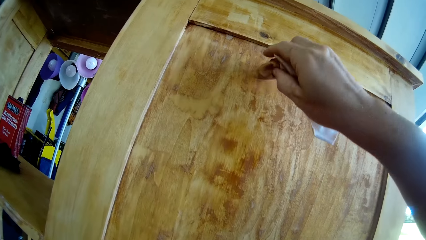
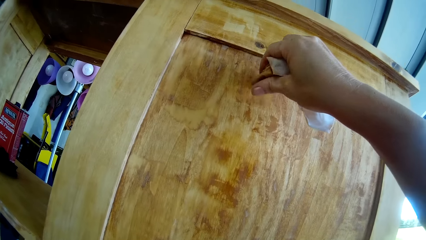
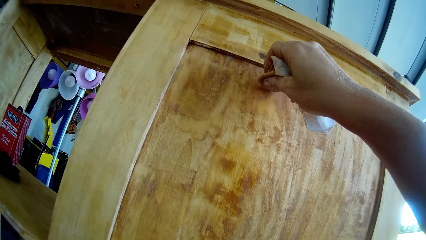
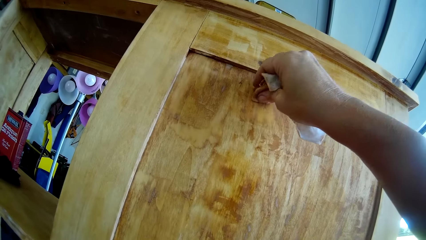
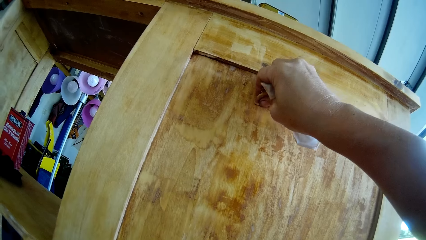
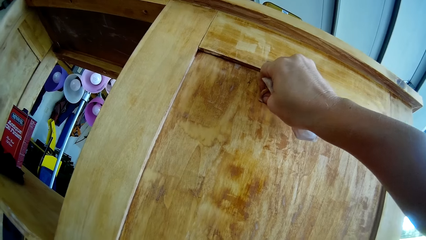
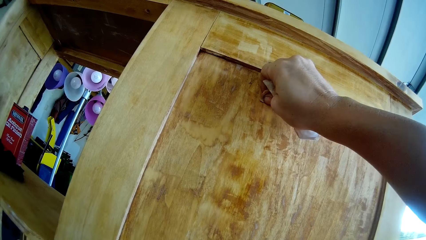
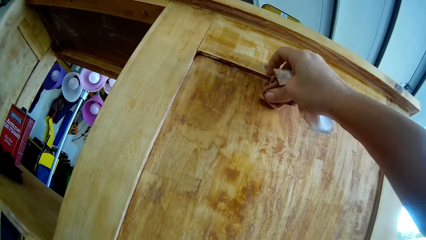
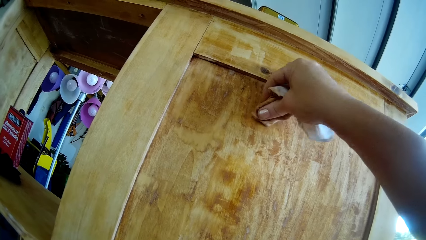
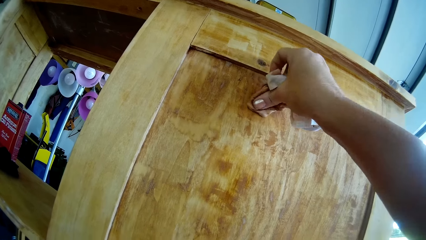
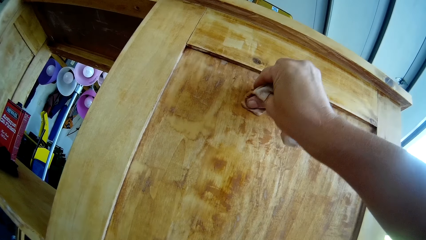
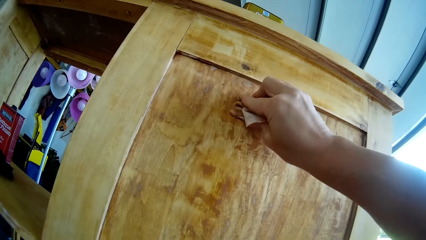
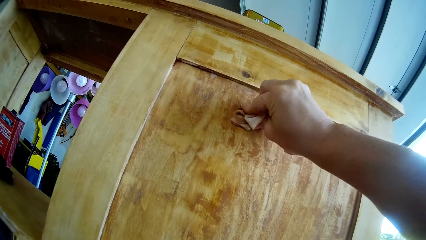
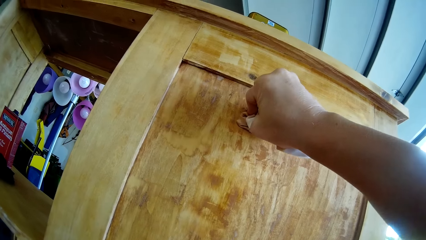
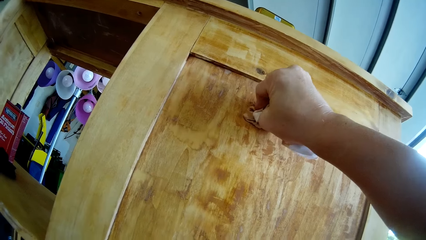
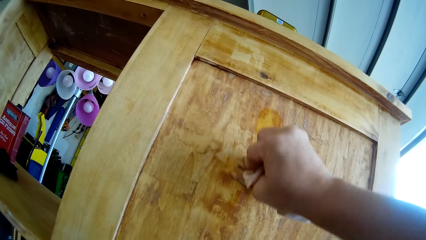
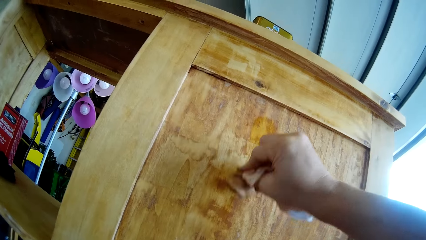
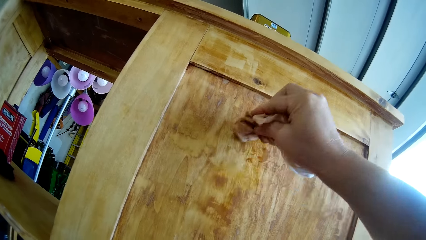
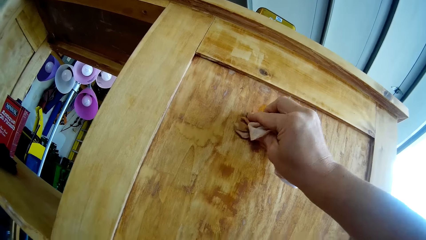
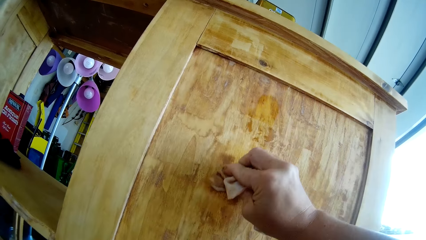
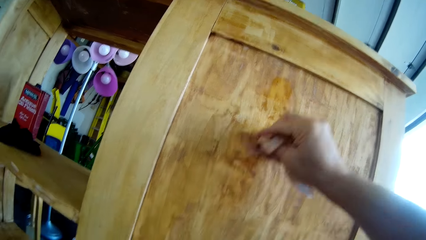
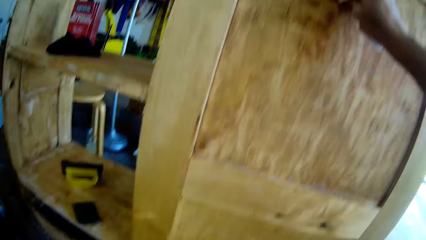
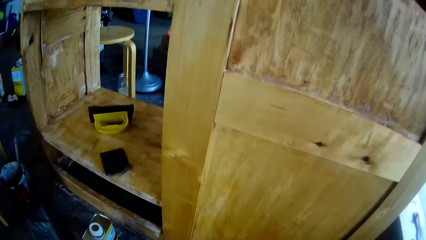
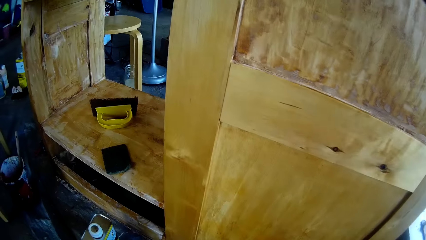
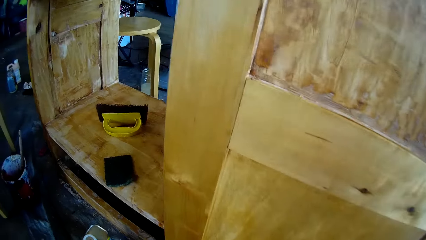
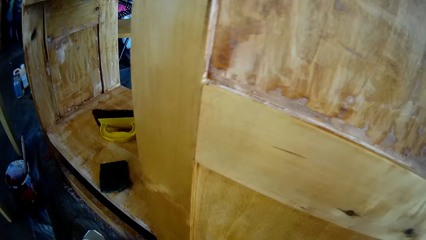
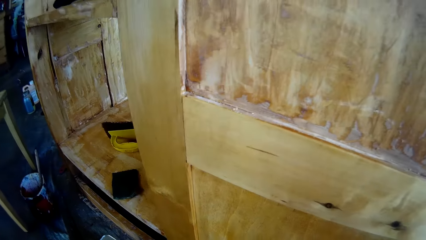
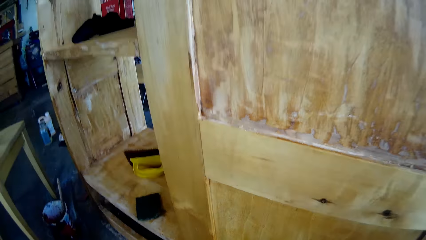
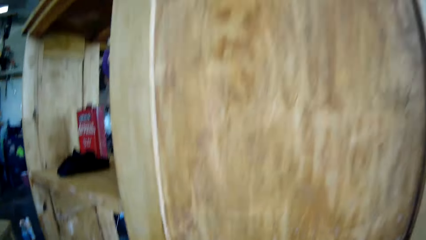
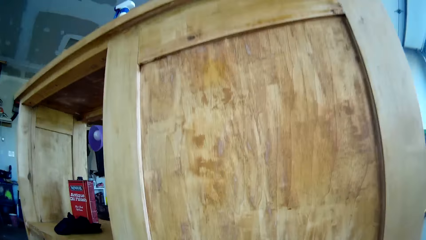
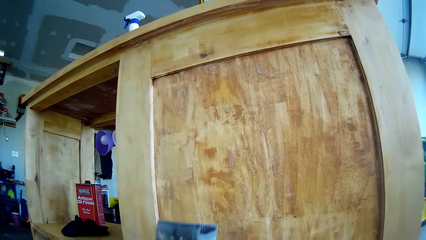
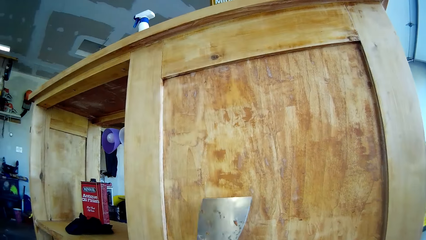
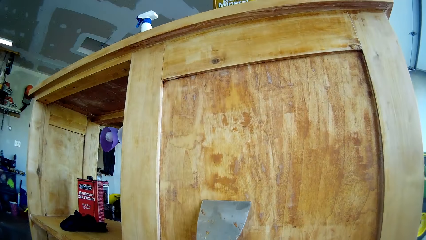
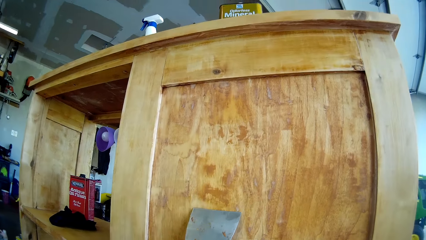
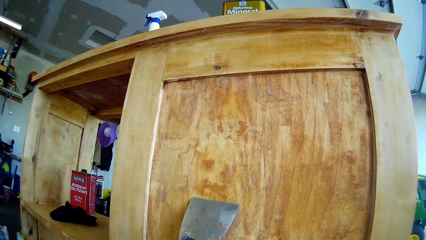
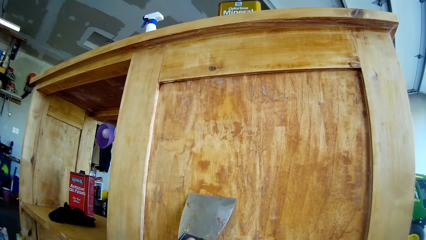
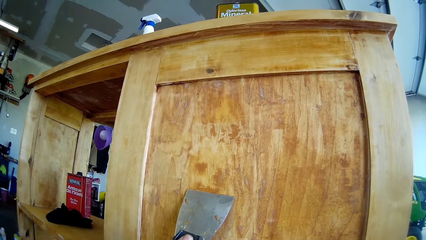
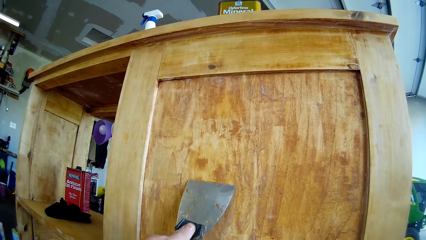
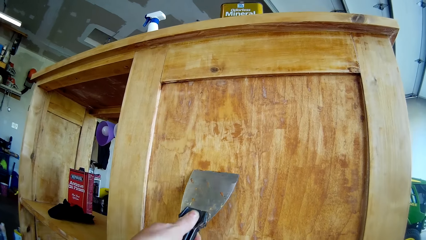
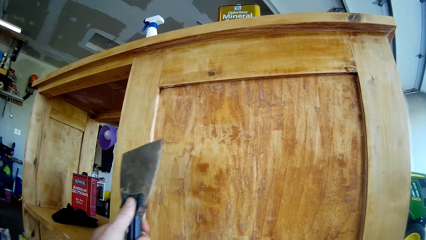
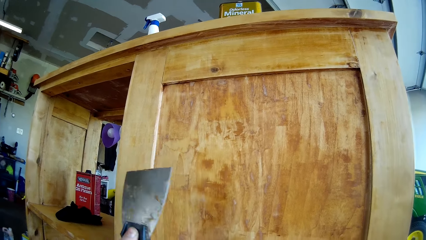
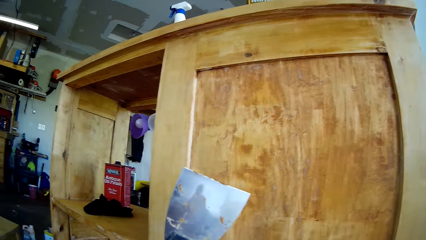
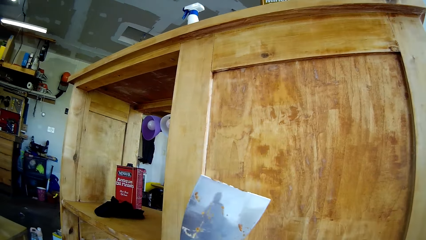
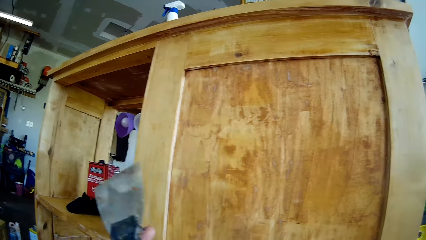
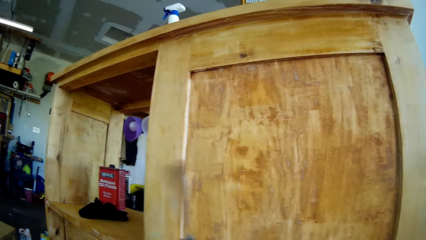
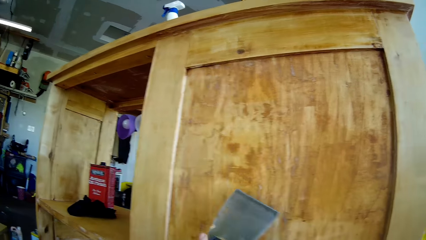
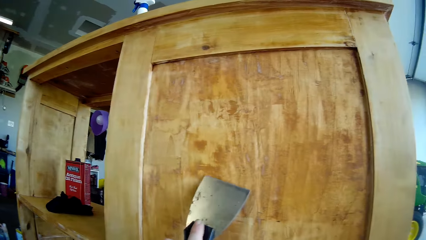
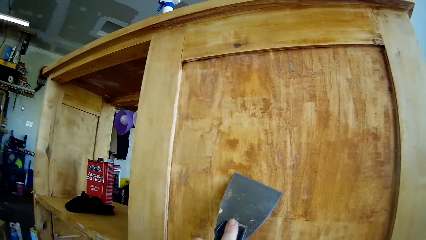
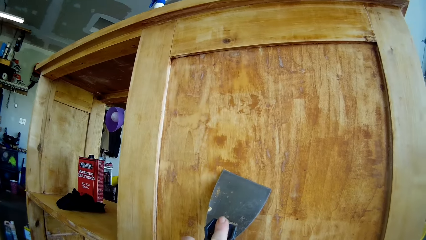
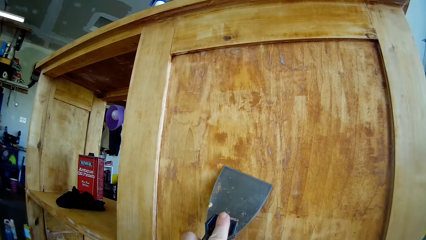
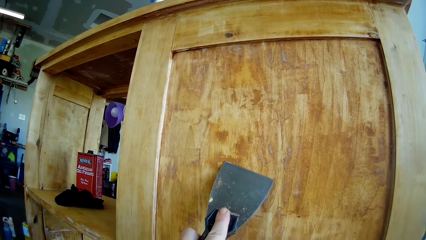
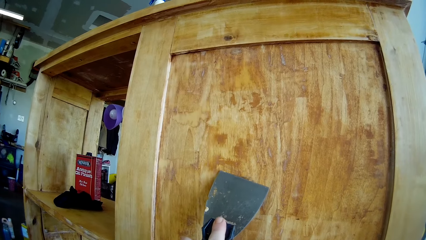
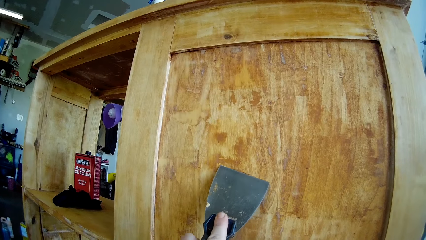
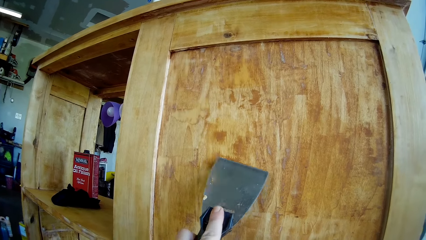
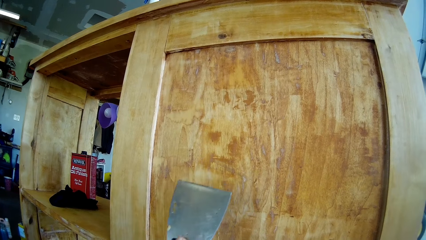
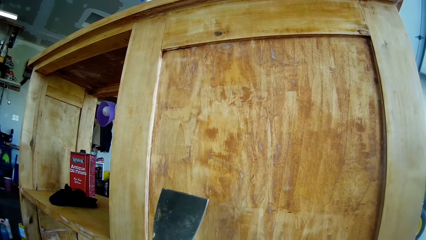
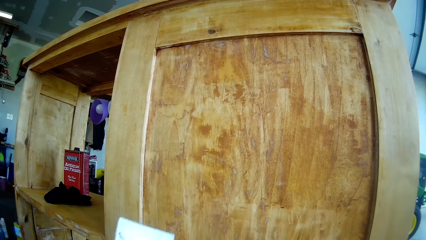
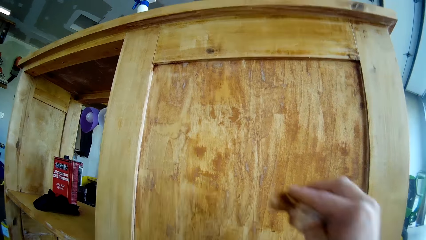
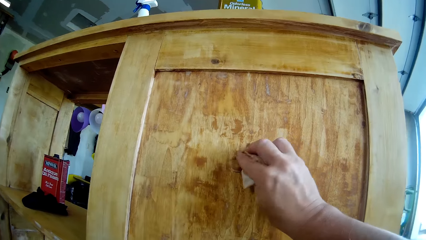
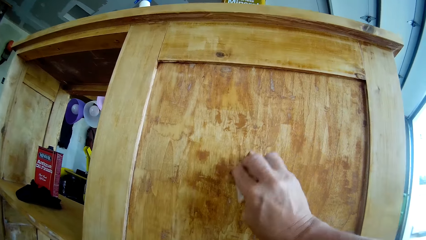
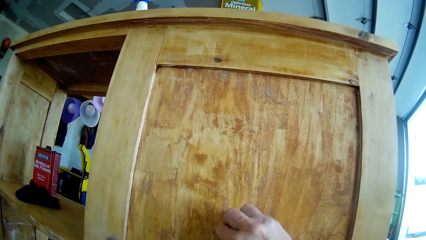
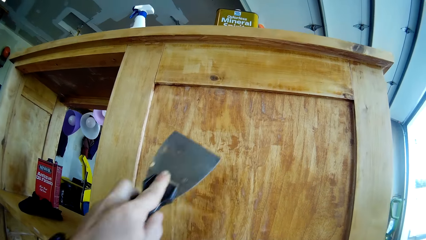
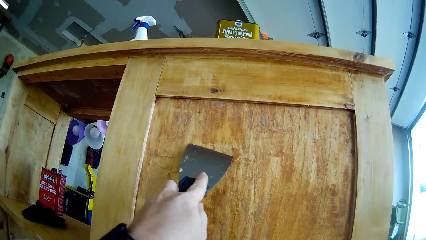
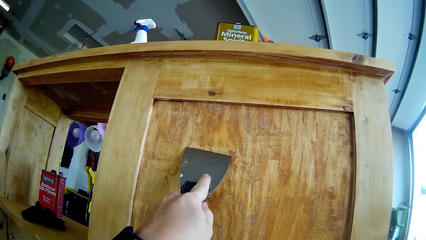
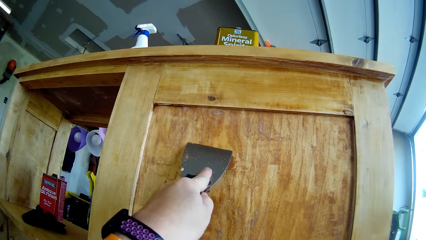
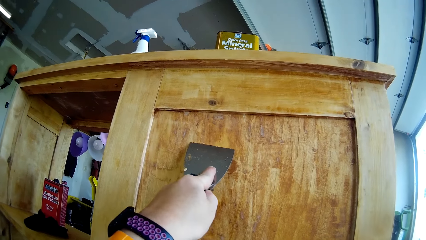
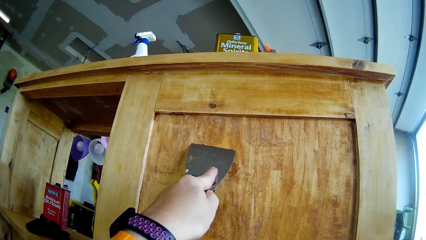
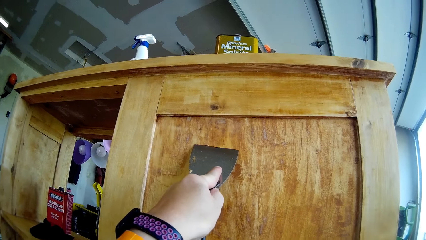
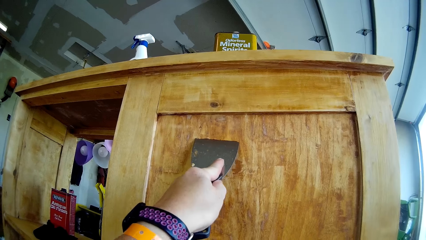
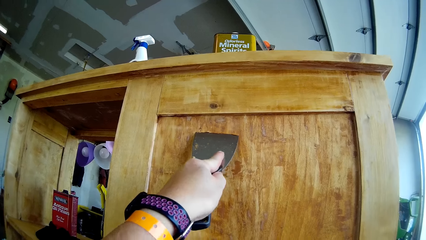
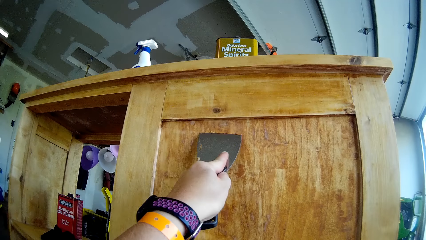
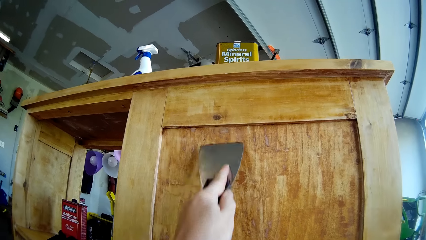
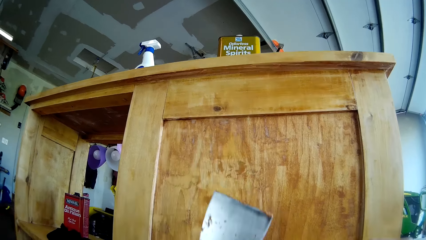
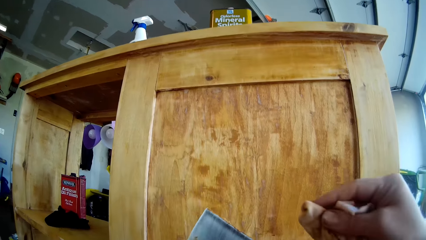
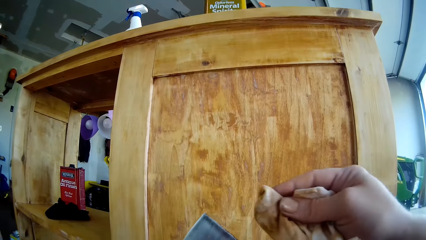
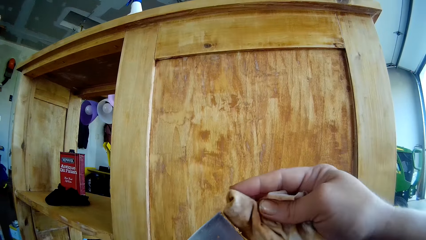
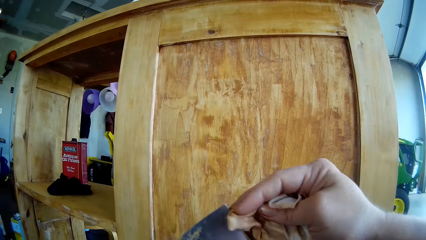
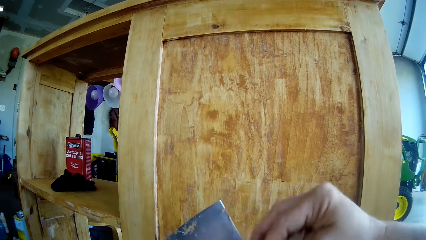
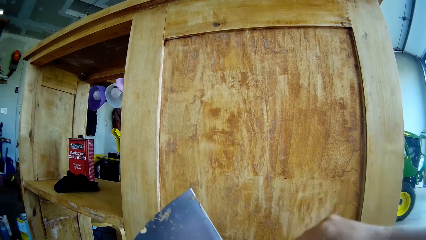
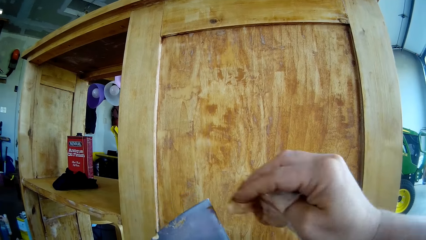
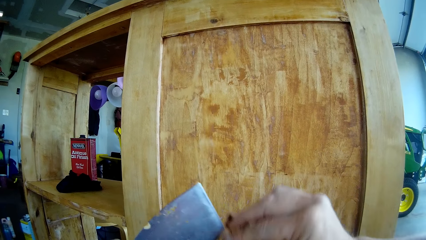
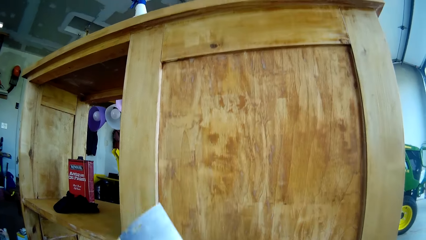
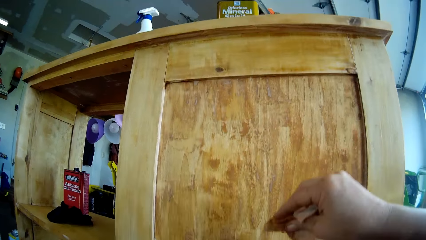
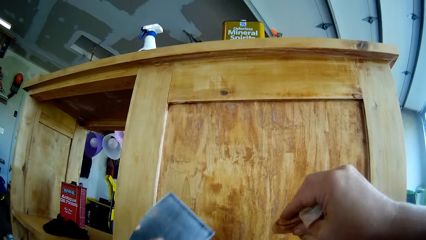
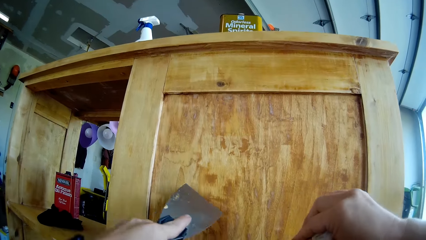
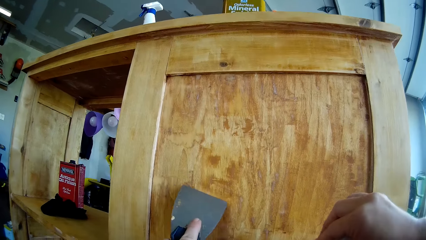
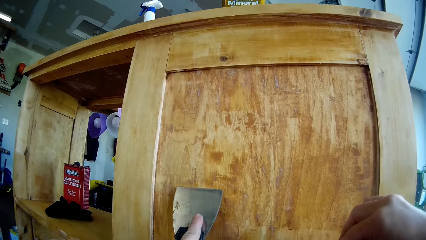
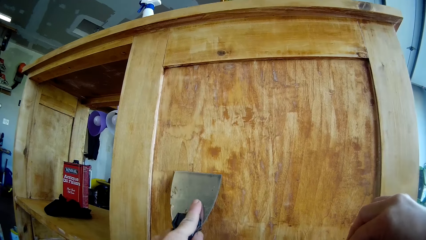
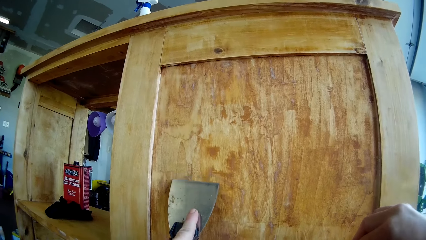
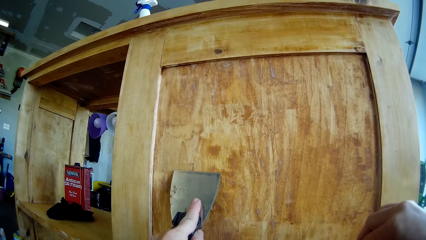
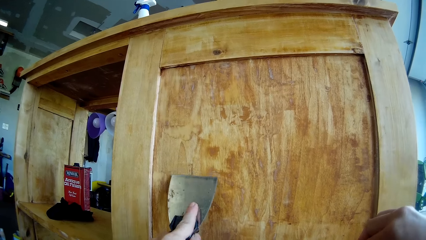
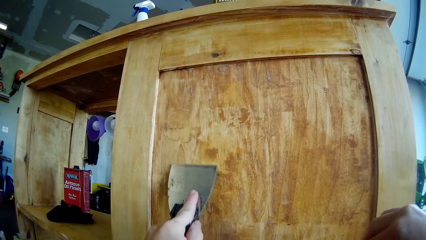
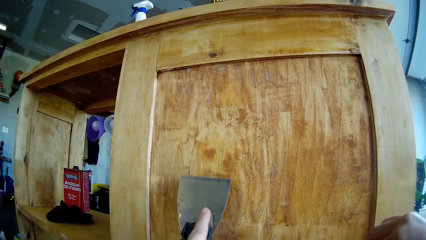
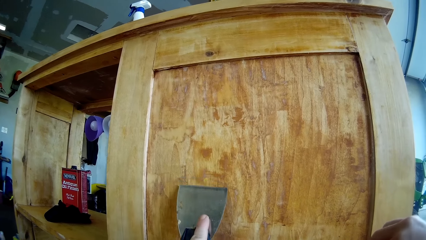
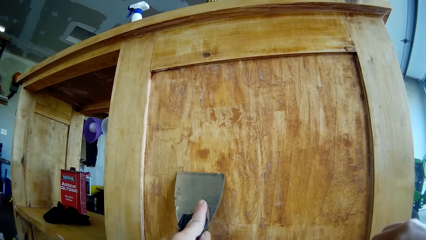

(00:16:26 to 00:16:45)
The camera wearer presses the tissue paper on the cupboard. They wipe the wooden cupboard with the tissue paper. They scrape the wooden cupboard with the scraper. They turn the scraper. They scrape the wooden cupboard with the scraper. They wipe the wooden cupboard with the tissue paper. They paint the stand using sandpaper. They scrape the paint on the wooden cupboard with the scraper. They wipe the scraper using sandpaper. They scrape the paint on the wooden cupboard with the scraper.
